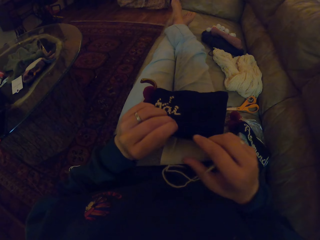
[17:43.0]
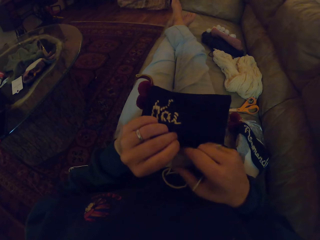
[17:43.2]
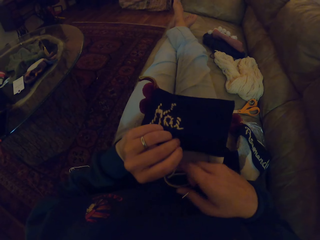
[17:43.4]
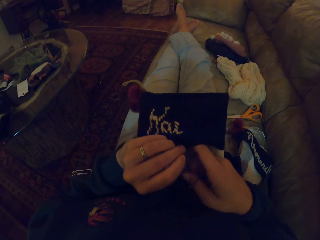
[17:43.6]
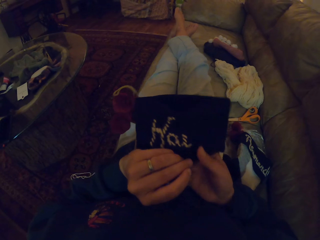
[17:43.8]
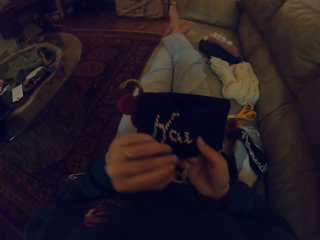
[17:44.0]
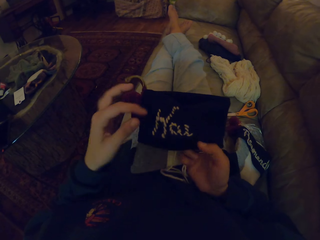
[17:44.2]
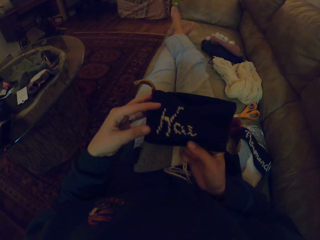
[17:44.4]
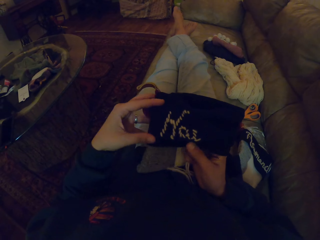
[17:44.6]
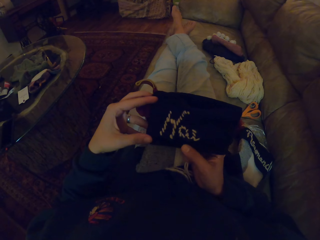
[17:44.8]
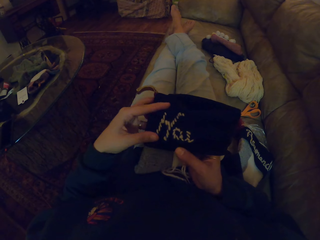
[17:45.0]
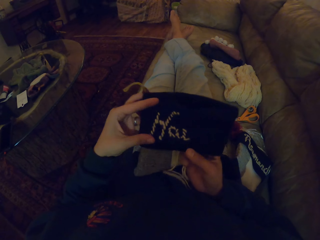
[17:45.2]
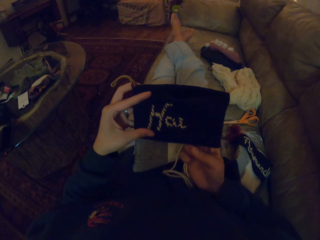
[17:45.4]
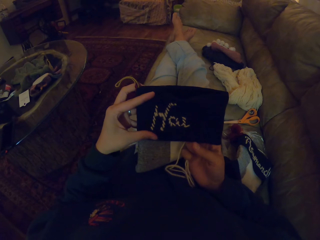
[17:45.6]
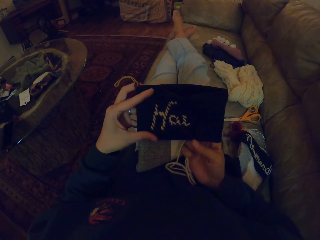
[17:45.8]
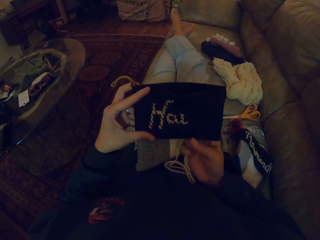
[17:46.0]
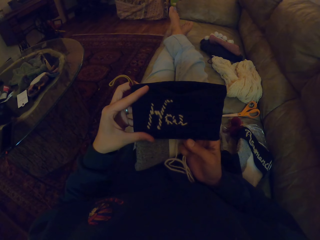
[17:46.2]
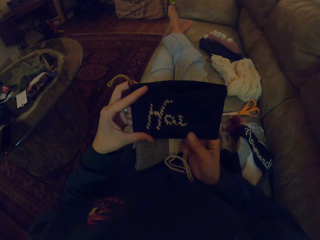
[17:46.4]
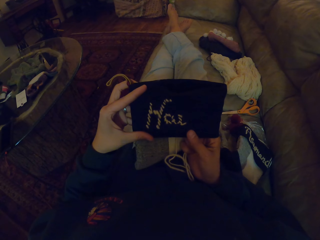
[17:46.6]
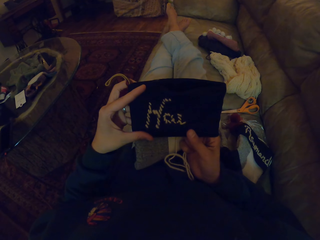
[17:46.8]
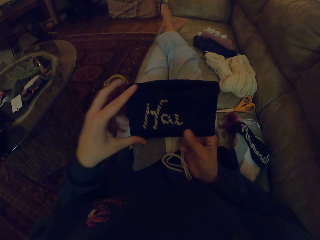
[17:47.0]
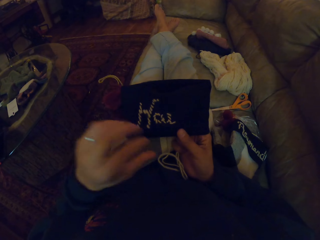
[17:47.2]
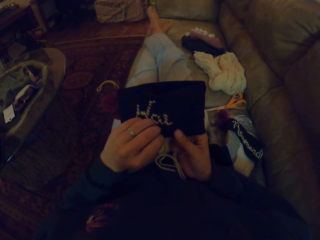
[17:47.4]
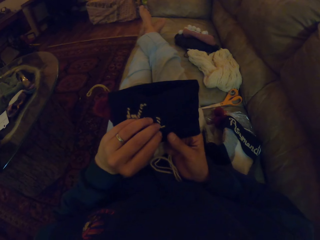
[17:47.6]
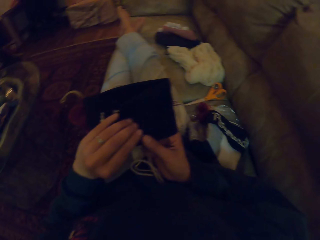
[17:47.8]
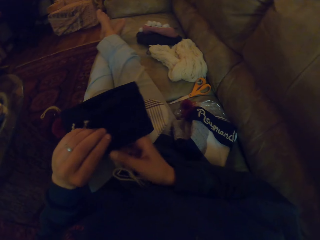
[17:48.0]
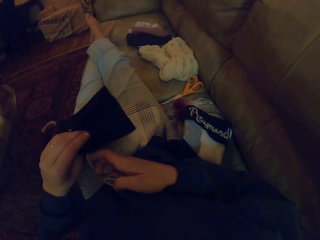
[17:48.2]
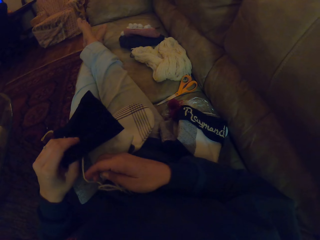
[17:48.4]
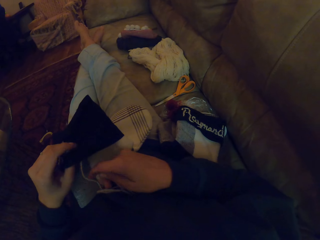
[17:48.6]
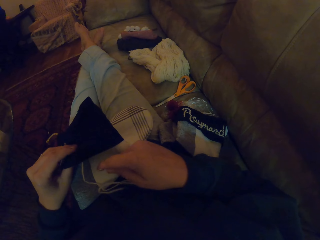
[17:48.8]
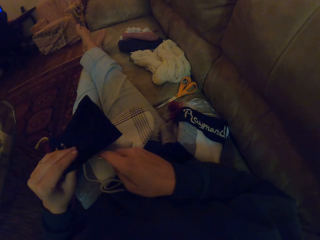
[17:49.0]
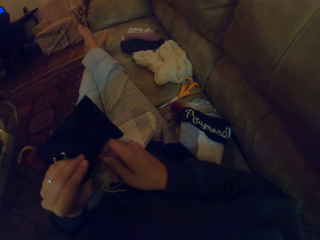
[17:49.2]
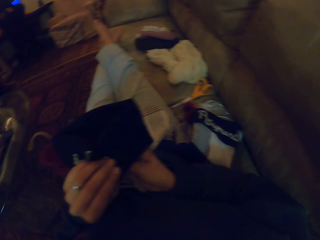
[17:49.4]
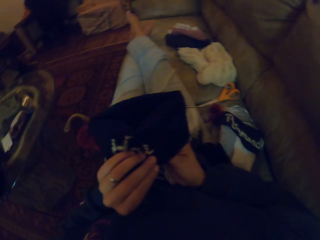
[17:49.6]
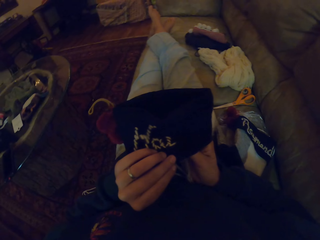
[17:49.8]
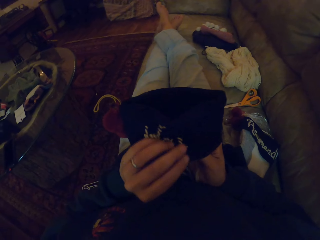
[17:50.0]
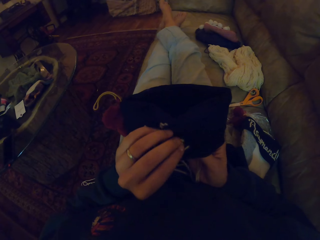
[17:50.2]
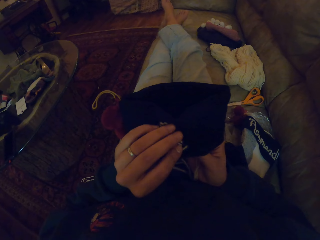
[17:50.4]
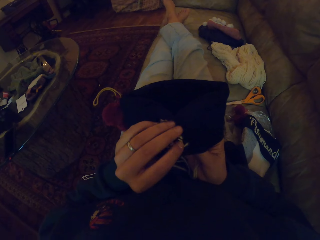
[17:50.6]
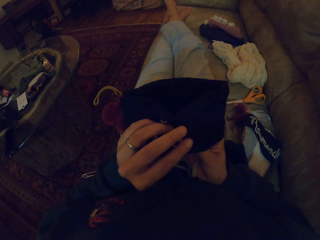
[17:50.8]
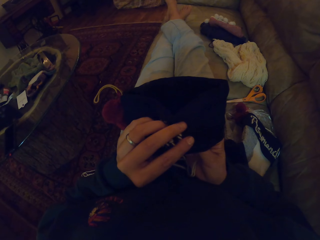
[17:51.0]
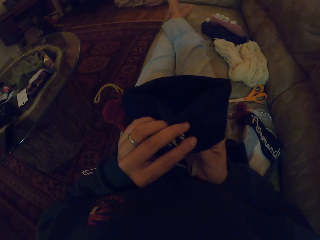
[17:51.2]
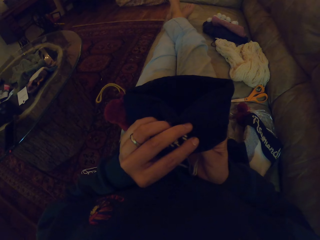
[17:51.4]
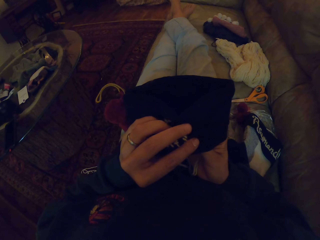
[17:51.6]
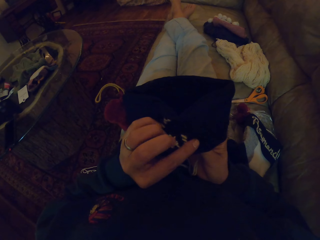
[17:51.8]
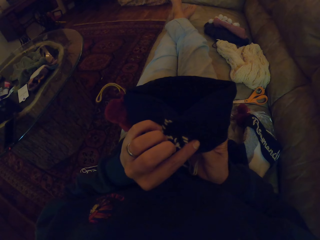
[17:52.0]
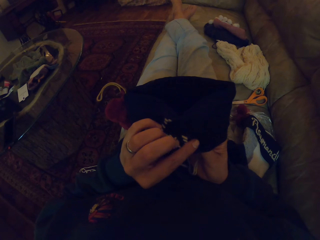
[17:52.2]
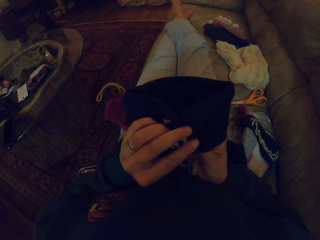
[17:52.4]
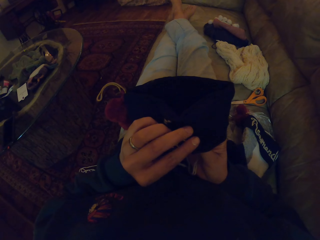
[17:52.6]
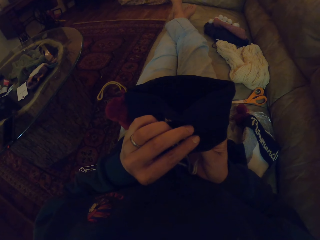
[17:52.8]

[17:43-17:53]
The camera wearer holds the fabric with hands.

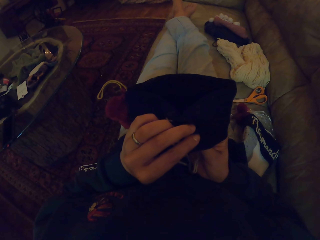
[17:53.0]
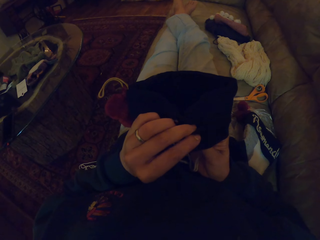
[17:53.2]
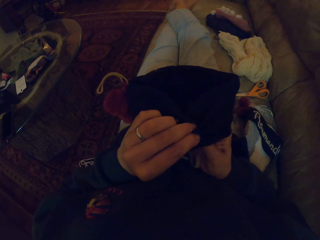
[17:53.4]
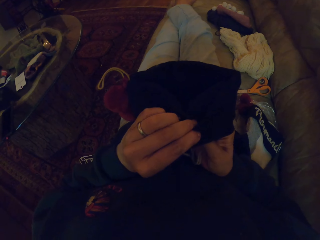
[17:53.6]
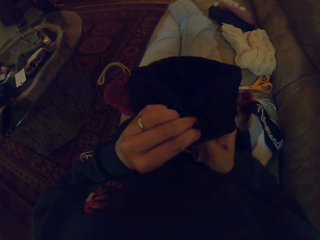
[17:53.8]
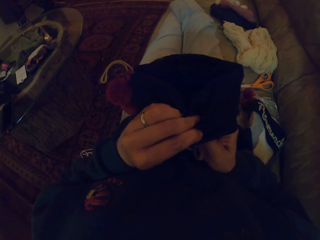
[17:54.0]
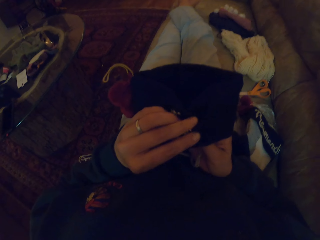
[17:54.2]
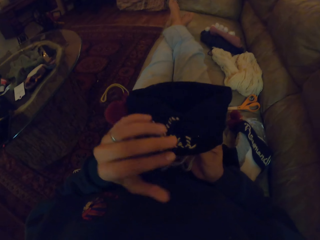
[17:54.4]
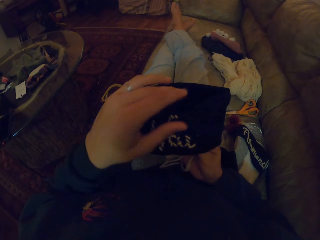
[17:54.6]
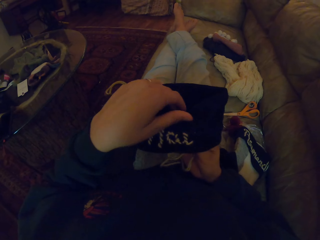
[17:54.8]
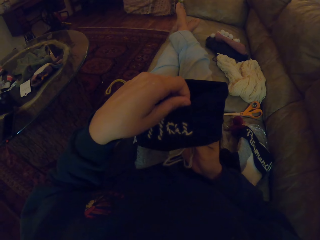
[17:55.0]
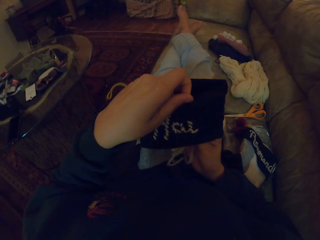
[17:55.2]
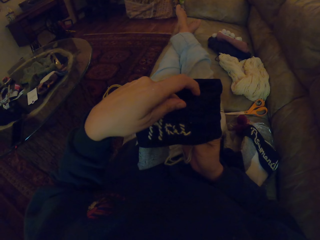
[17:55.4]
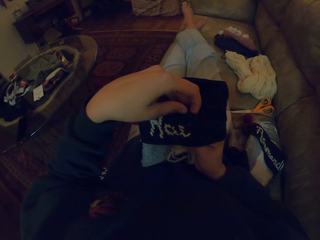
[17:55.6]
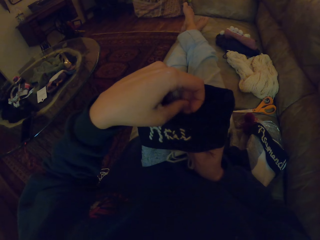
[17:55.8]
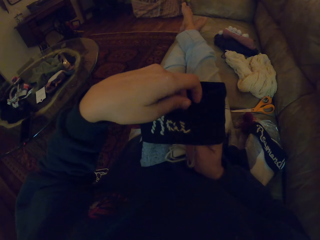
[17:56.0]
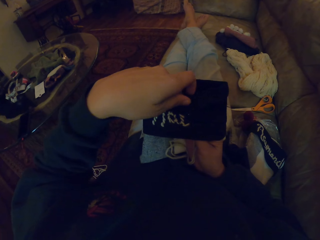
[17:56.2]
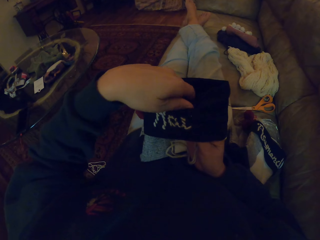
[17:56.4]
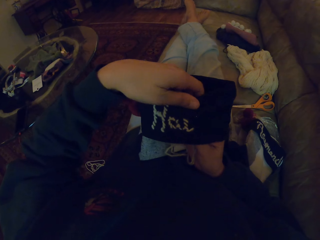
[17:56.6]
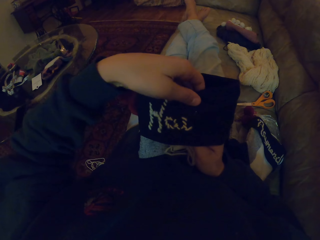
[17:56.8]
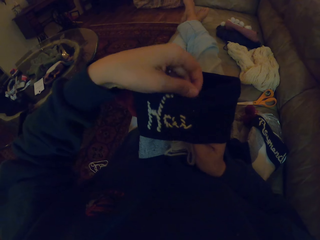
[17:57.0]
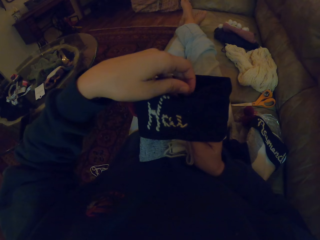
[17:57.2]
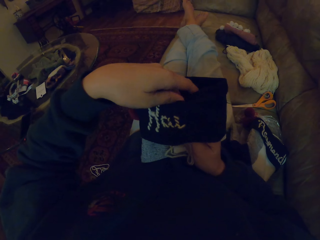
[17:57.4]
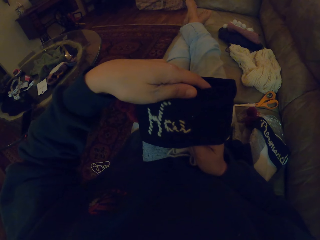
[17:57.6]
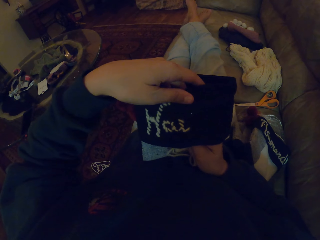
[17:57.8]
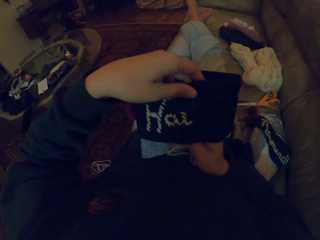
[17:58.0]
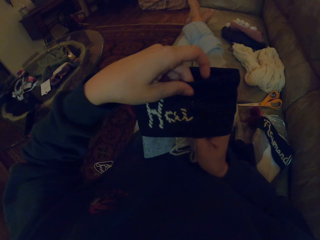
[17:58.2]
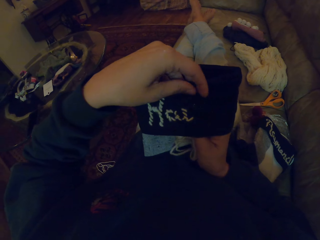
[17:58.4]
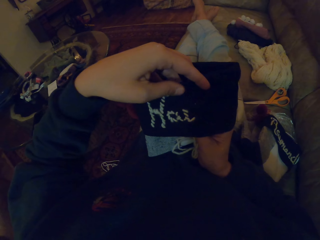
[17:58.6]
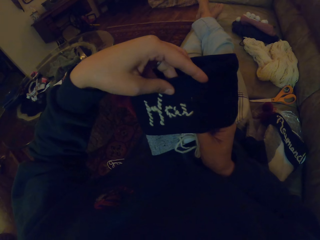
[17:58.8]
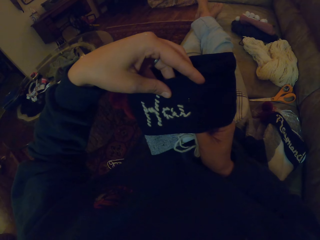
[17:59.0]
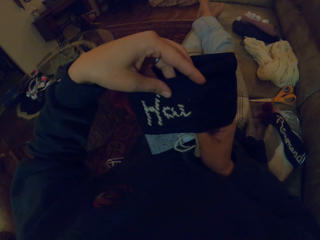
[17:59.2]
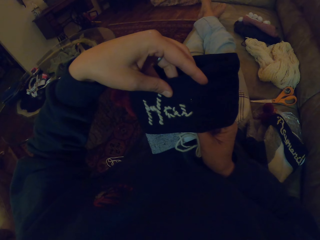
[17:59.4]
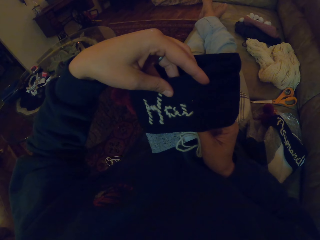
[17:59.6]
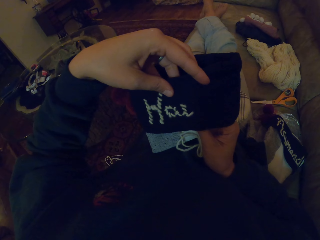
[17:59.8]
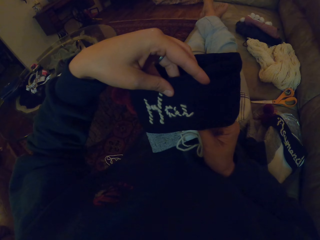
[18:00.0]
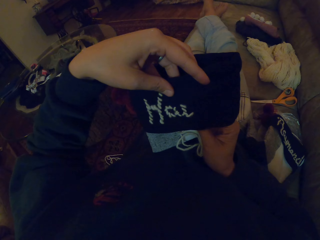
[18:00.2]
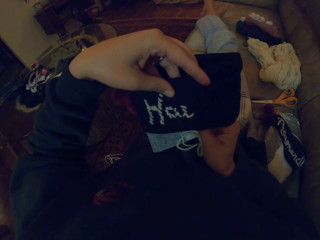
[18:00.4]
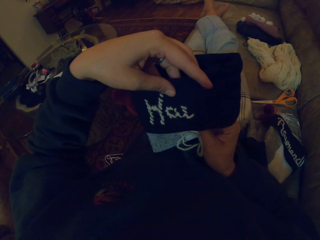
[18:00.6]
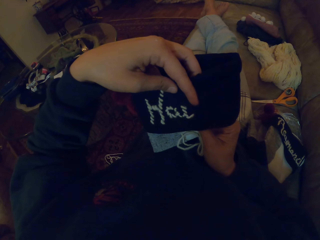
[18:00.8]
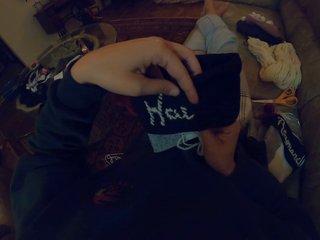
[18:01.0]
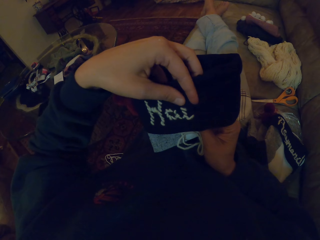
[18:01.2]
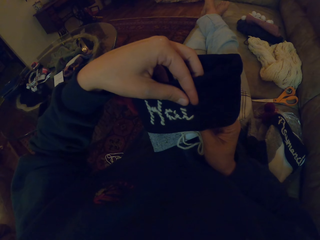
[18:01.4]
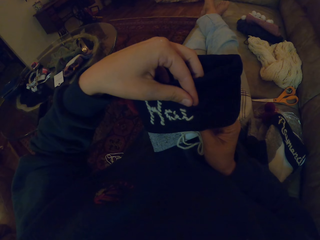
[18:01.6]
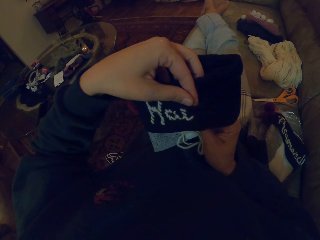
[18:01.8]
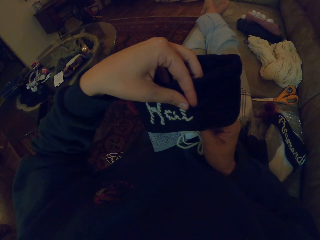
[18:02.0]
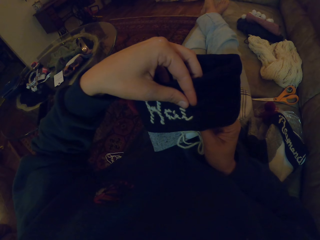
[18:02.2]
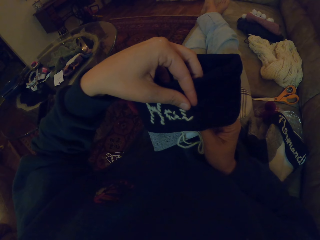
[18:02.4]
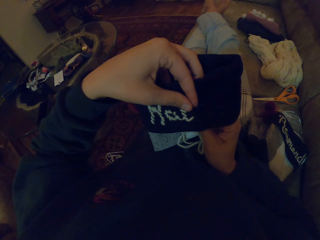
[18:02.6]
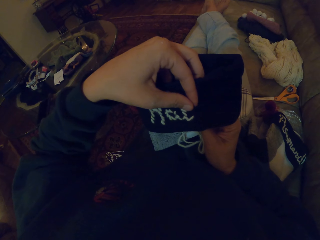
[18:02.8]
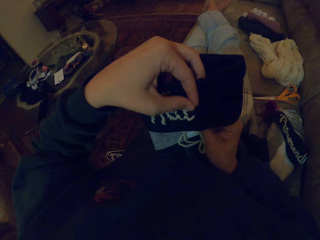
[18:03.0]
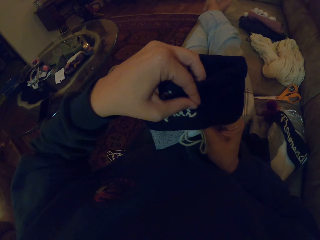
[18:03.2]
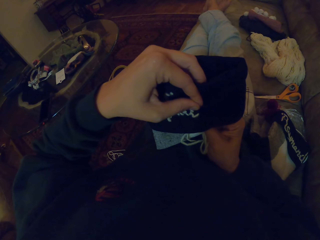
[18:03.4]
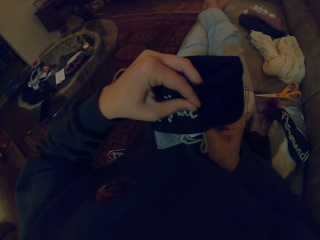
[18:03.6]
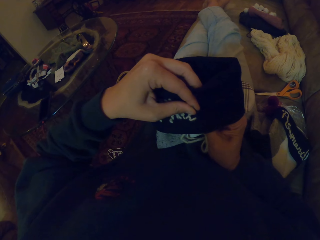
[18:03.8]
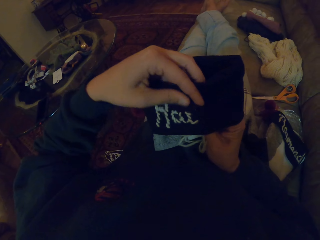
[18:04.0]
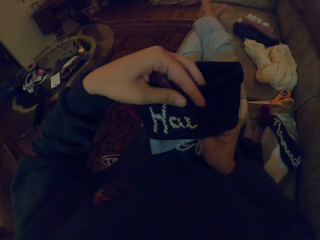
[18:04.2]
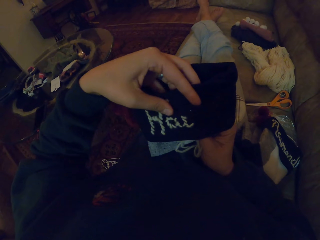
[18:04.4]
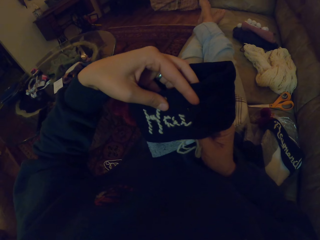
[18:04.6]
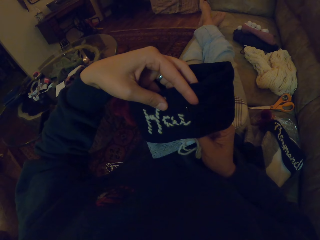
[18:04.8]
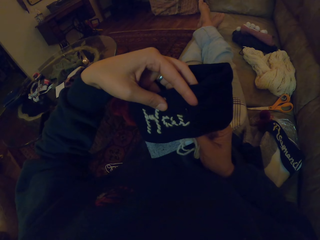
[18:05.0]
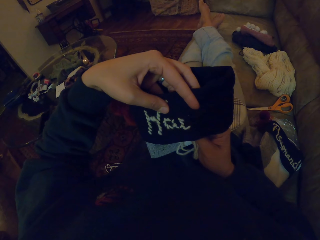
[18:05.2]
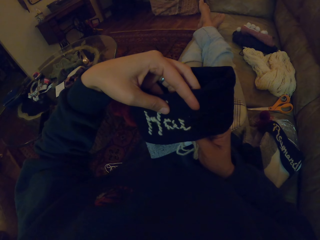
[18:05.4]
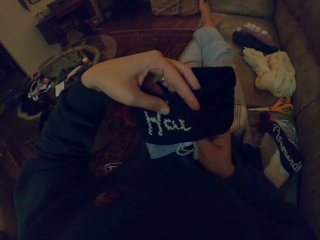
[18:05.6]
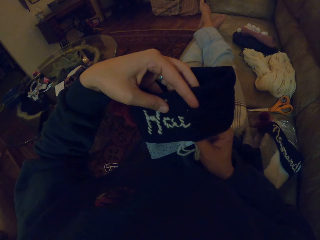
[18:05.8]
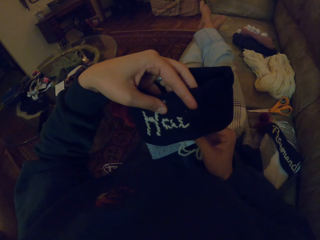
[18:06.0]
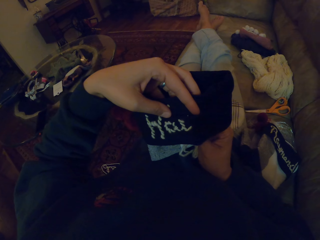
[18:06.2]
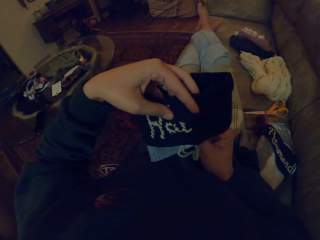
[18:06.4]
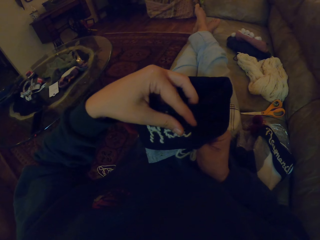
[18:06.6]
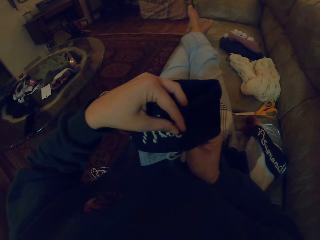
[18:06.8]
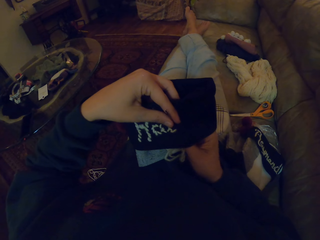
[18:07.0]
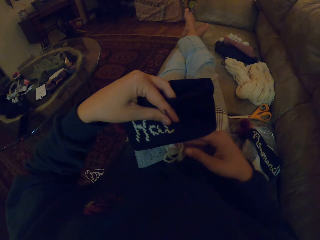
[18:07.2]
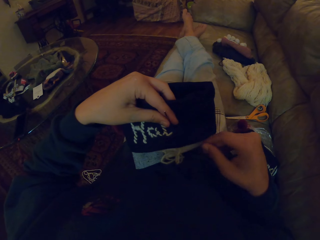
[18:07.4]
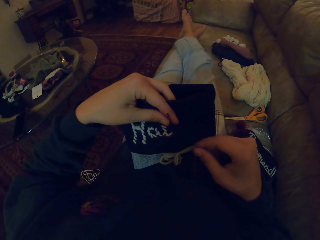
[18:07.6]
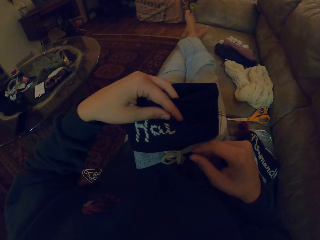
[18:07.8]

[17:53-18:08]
The camera wearer sews a fabric with a needle. They straighten the fabric. They sew the fabric with the needle.
